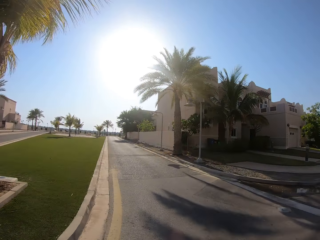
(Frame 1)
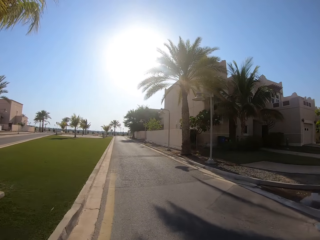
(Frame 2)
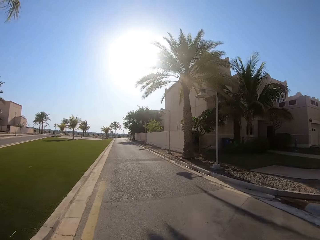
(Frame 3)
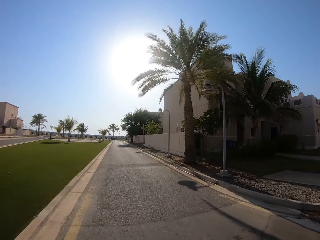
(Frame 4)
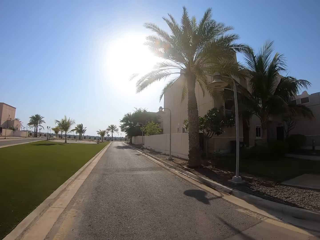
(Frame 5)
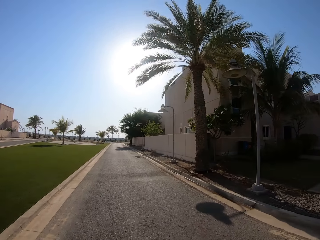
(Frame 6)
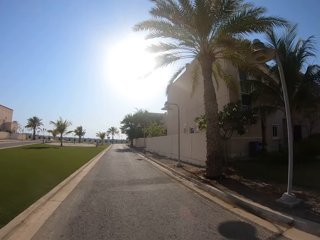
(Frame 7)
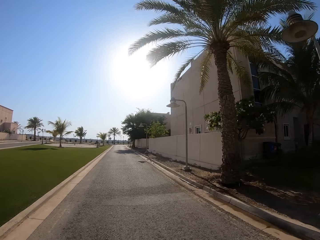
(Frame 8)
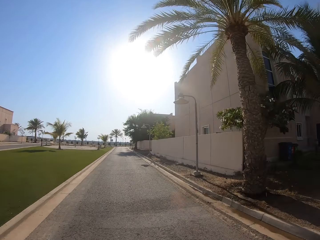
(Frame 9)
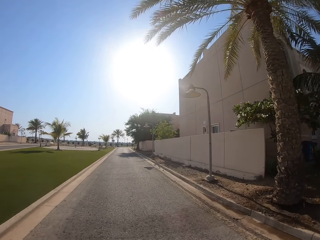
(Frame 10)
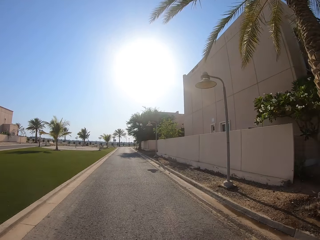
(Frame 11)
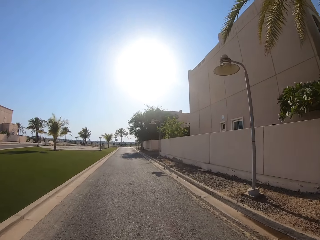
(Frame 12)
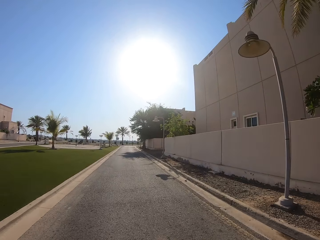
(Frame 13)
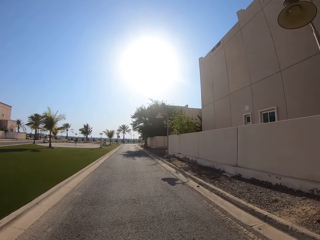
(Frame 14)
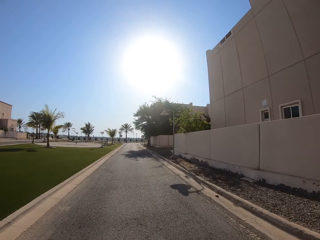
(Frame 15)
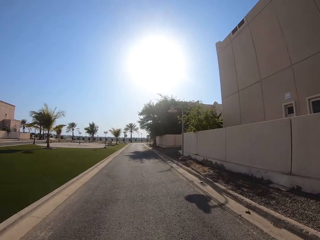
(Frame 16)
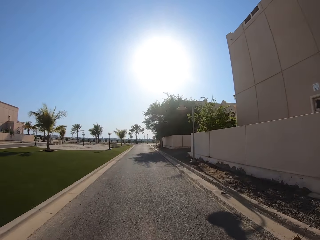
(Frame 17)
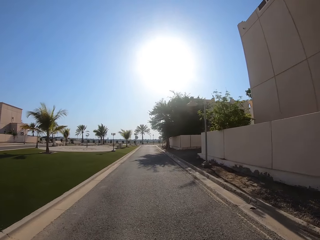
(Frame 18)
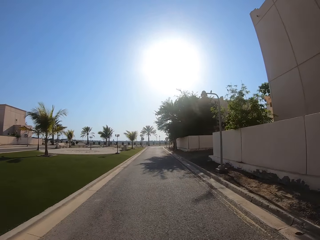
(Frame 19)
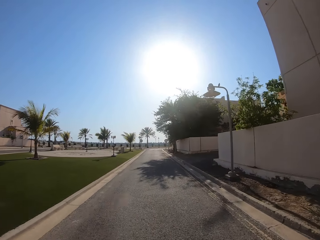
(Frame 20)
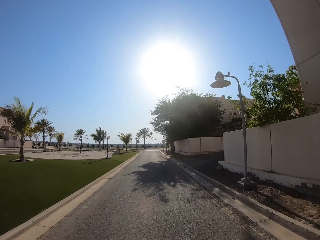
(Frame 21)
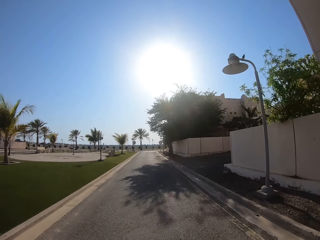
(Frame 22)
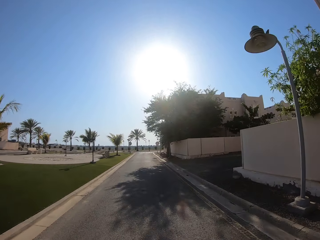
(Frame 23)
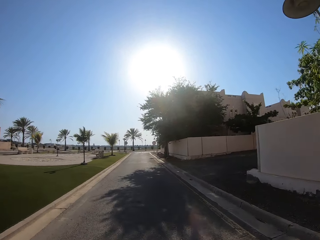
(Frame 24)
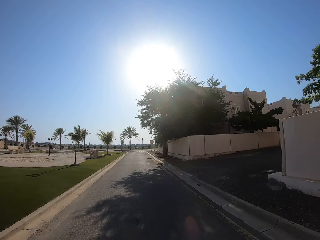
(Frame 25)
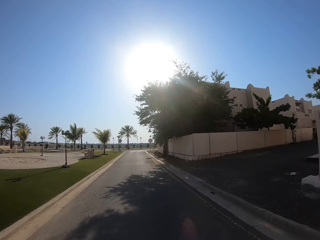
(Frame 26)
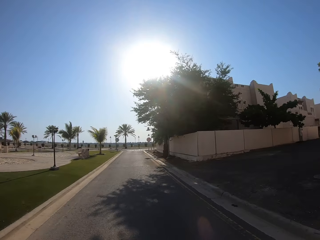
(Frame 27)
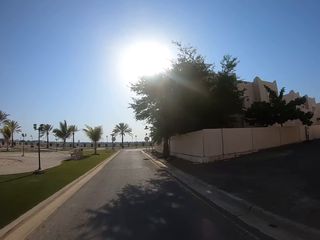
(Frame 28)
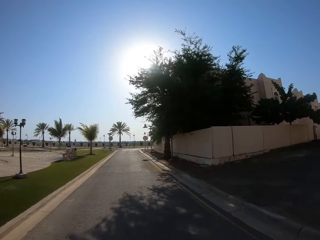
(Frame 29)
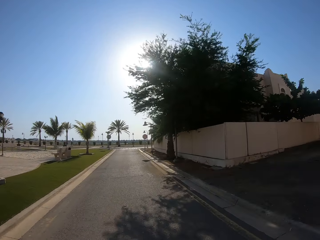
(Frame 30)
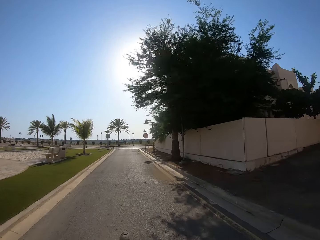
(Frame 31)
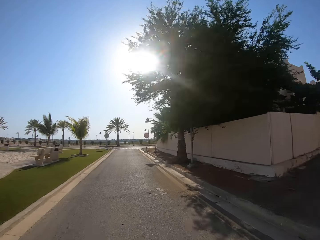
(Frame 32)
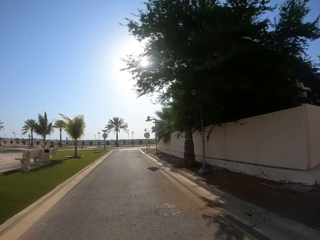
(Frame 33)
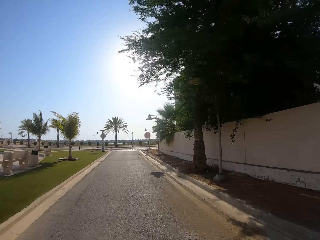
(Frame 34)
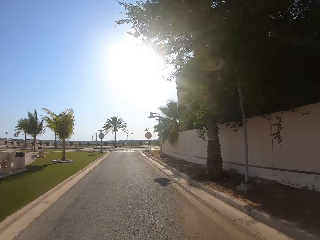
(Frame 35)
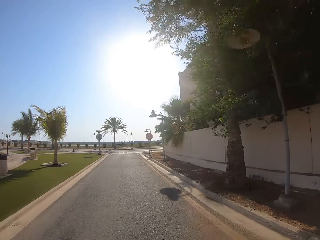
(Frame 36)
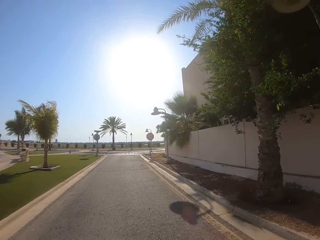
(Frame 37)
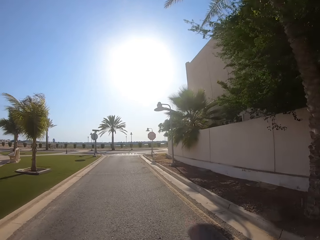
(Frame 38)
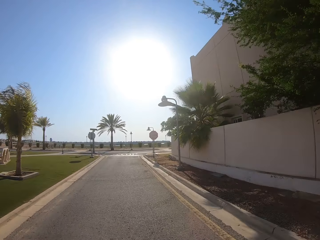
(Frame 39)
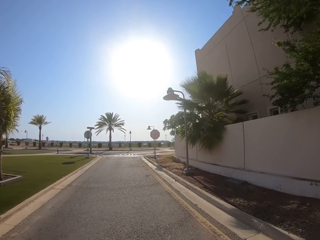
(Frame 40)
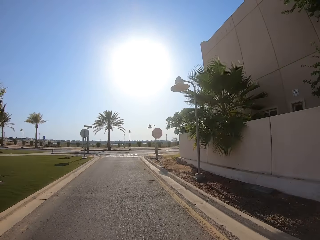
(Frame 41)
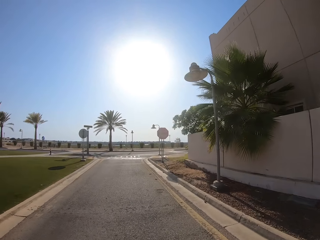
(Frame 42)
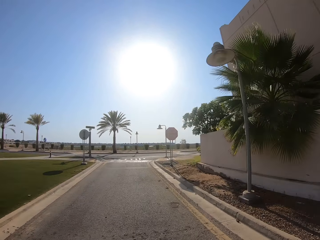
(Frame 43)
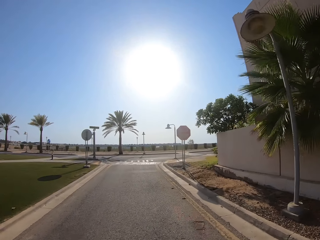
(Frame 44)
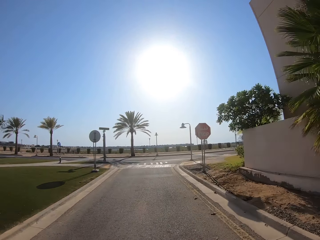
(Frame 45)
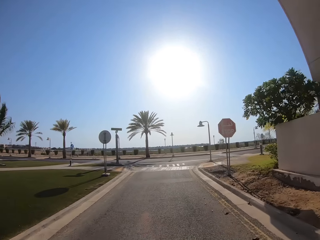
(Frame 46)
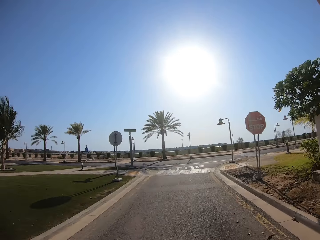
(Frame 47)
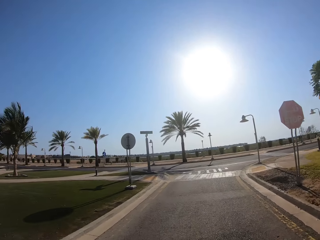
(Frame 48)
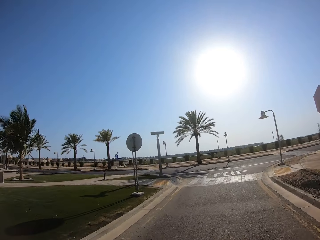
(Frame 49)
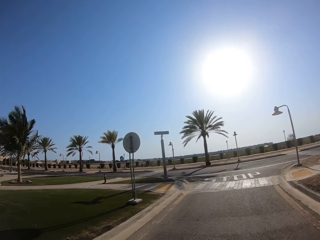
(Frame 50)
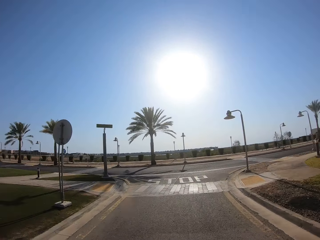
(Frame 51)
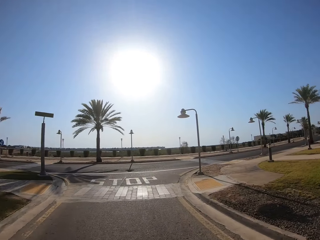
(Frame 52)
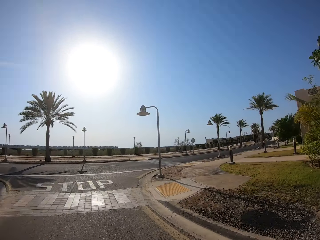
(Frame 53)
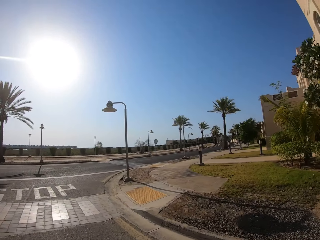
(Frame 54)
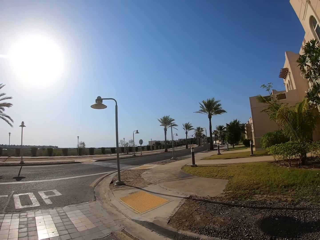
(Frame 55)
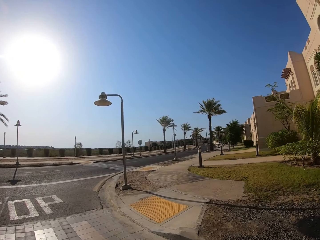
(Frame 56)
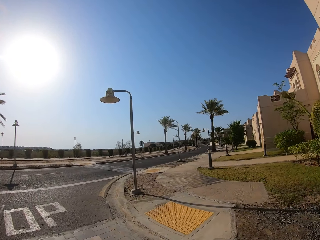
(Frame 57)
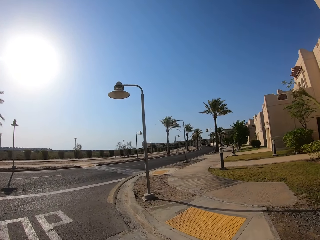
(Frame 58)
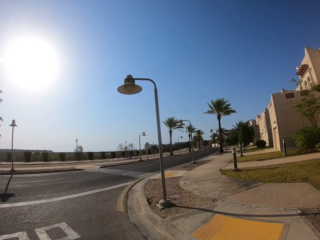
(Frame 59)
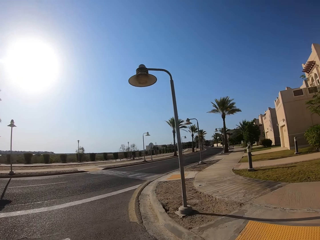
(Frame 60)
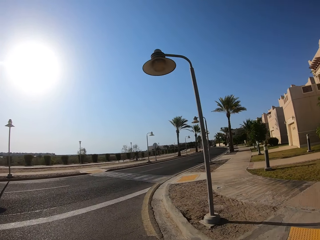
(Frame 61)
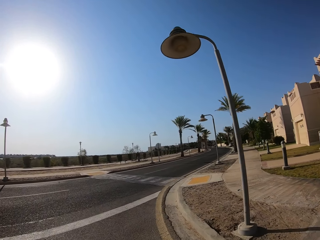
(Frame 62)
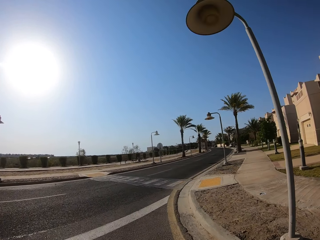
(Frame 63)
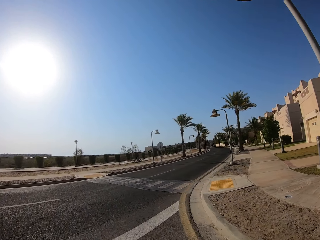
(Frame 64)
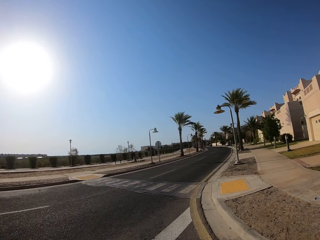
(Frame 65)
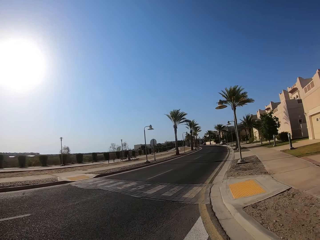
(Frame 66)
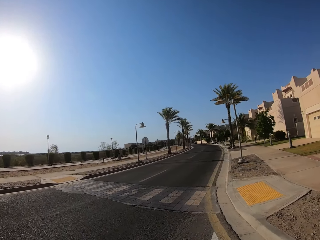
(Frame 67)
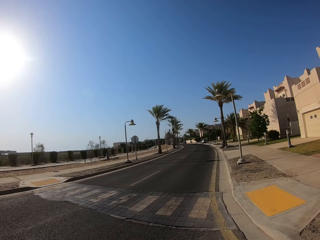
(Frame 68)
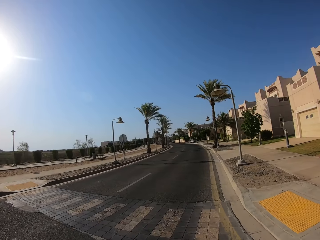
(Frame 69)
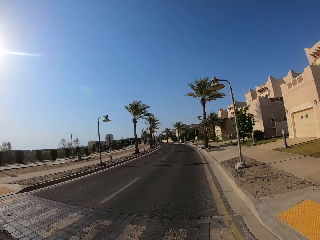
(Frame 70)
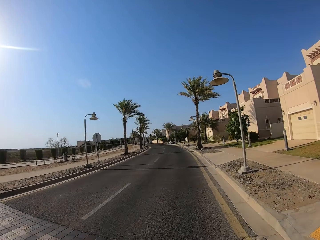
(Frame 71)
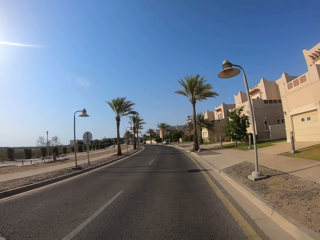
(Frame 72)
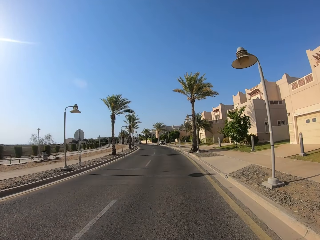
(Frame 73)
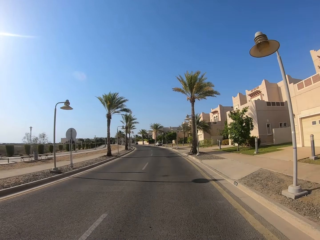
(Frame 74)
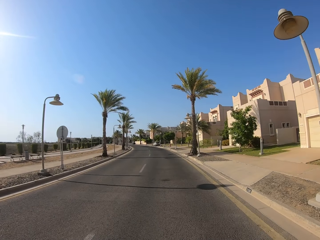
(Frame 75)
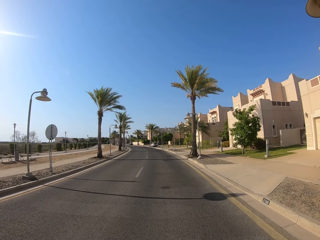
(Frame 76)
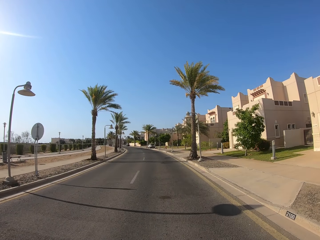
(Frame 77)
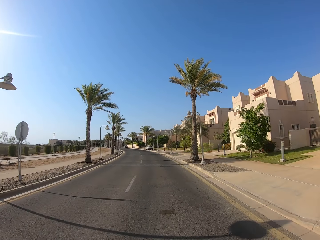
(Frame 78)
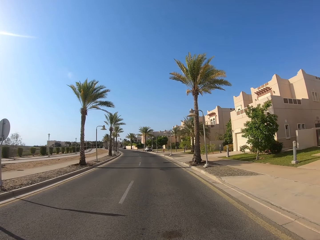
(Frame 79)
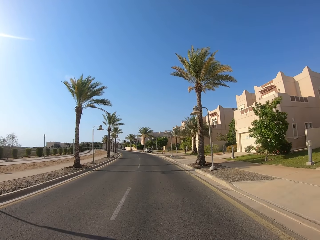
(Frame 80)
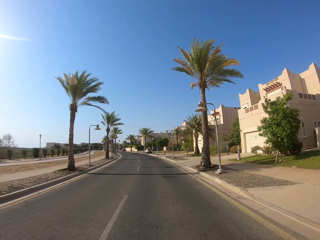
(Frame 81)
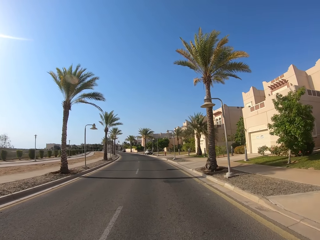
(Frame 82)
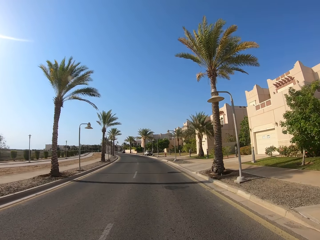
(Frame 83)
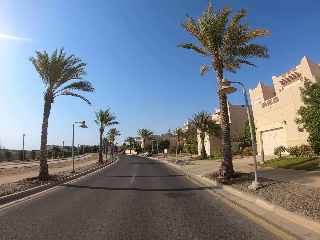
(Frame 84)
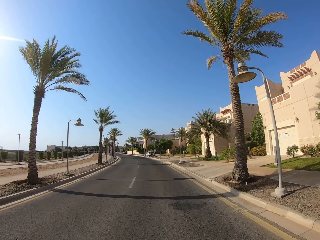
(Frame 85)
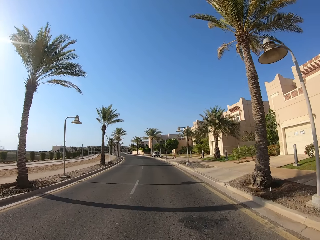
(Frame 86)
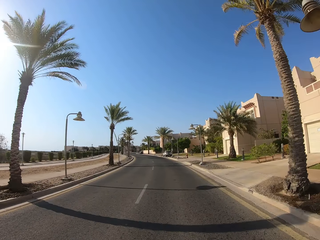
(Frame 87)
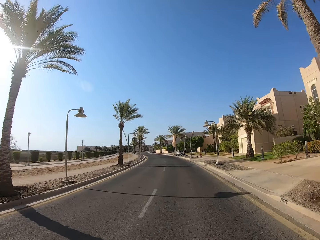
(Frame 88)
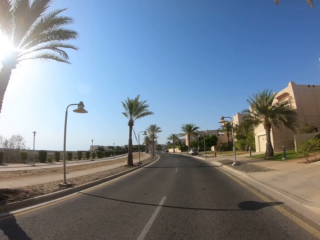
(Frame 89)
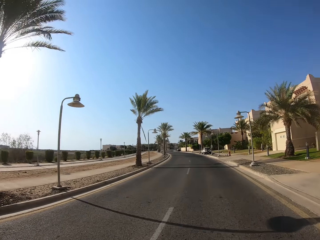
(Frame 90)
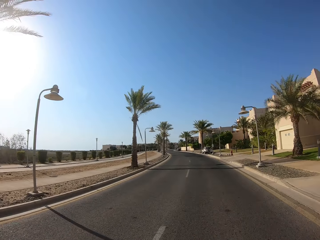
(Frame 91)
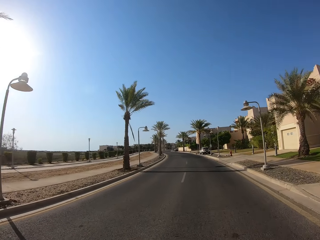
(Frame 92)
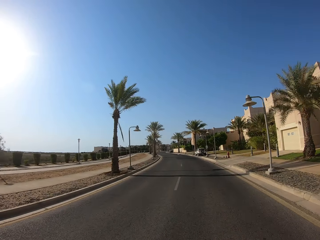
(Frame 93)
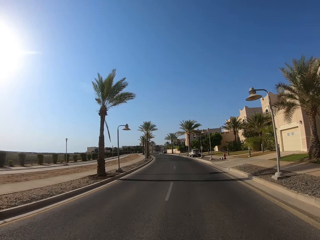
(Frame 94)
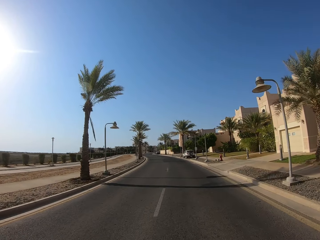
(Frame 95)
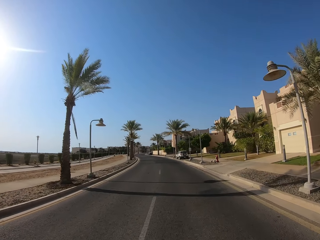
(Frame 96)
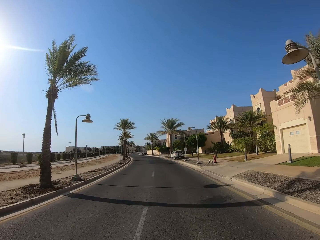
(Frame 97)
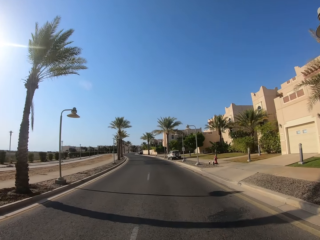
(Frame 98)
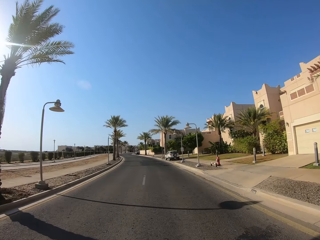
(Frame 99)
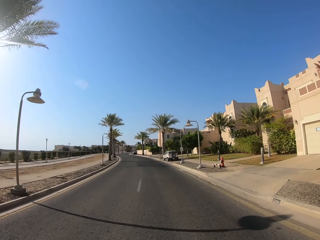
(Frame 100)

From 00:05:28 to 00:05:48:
The camera wearer rides something on the road. They turn to the left. They drive on the road.

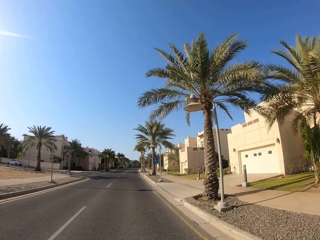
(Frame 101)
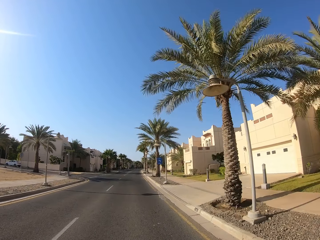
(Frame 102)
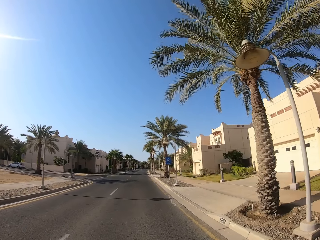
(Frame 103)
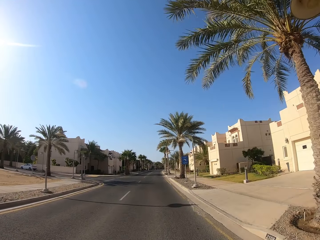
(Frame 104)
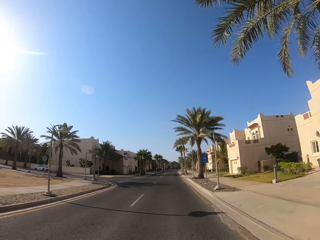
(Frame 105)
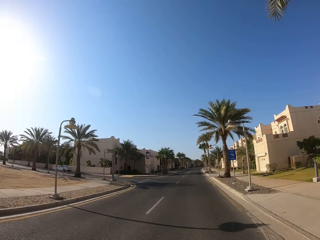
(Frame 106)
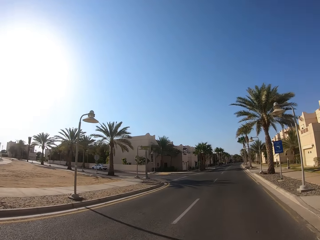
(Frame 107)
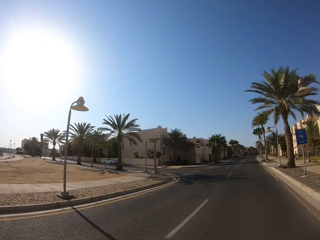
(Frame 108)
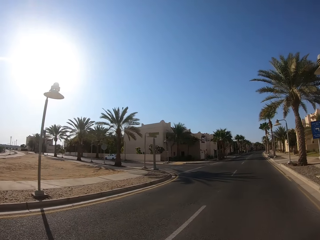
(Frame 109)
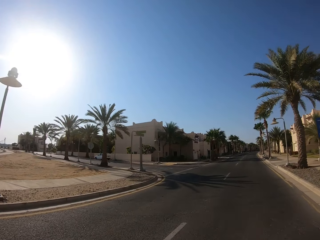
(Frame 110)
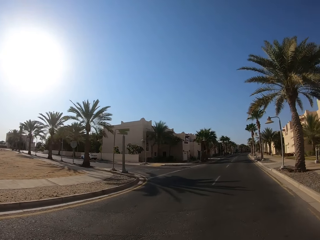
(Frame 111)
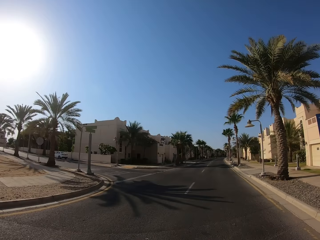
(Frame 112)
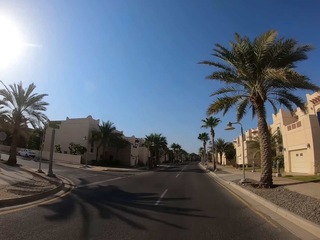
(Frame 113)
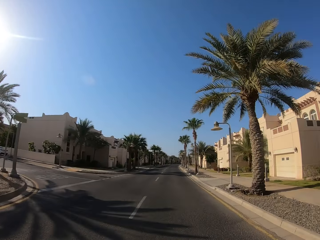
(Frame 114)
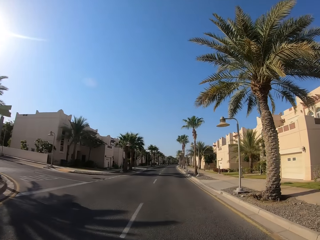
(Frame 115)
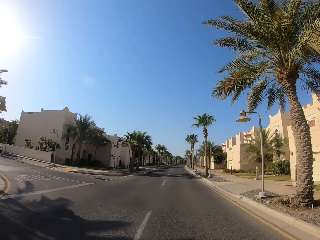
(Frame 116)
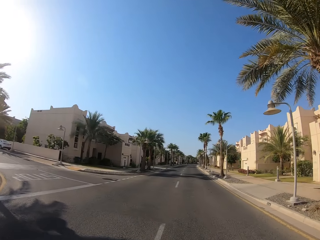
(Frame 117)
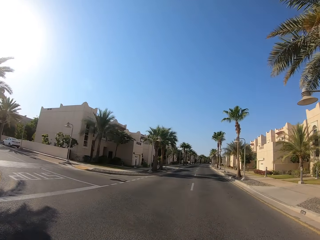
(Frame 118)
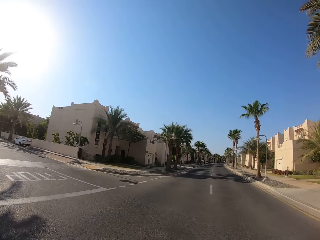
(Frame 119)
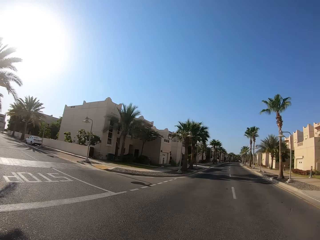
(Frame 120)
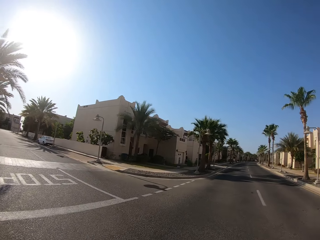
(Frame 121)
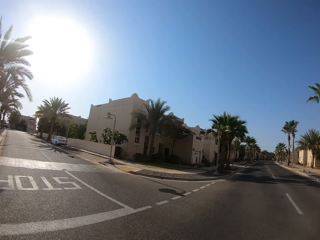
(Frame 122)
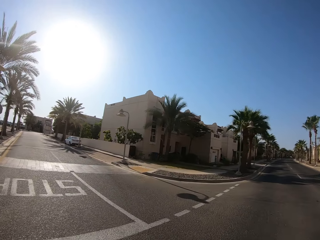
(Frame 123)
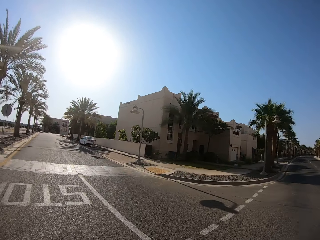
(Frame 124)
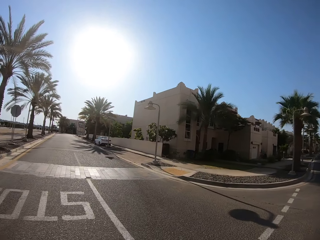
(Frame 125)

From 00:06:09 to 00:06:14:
The camera wearer looks around. They turn to the right.
